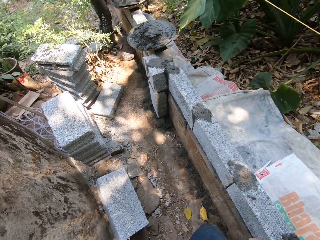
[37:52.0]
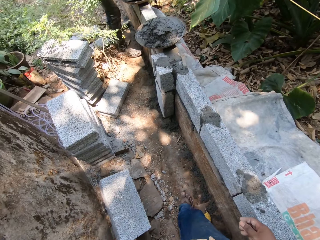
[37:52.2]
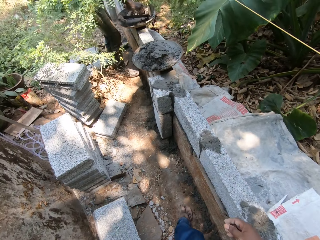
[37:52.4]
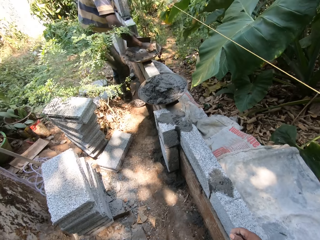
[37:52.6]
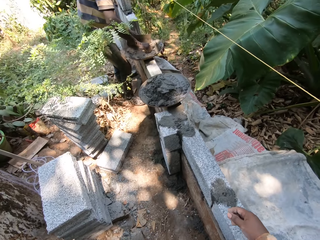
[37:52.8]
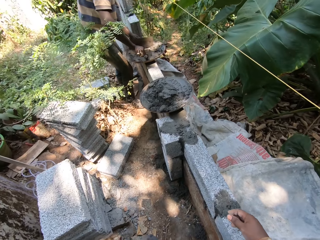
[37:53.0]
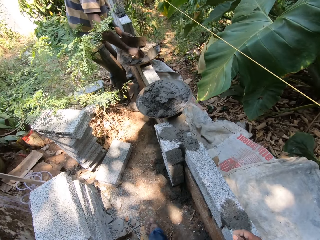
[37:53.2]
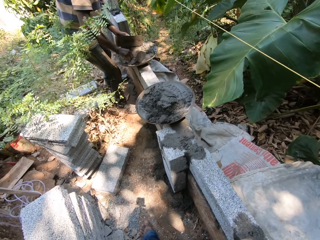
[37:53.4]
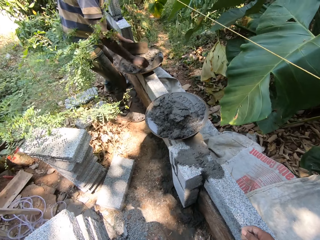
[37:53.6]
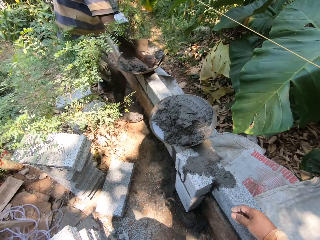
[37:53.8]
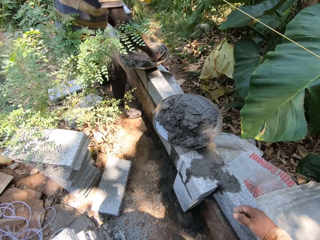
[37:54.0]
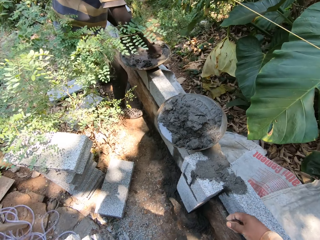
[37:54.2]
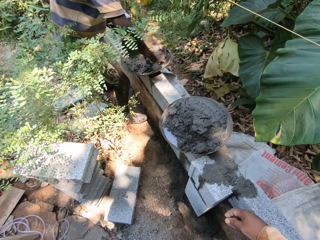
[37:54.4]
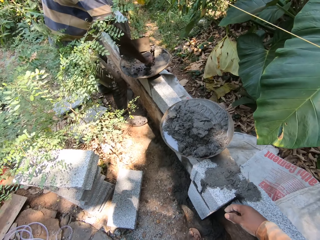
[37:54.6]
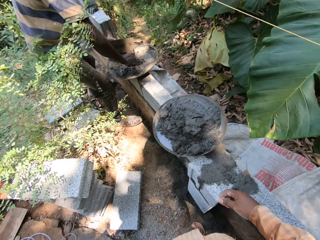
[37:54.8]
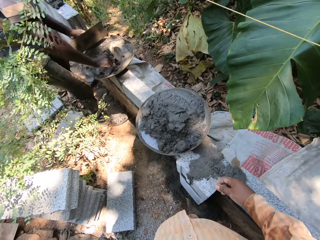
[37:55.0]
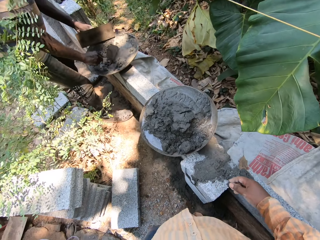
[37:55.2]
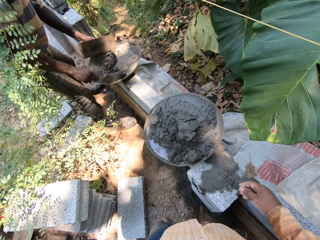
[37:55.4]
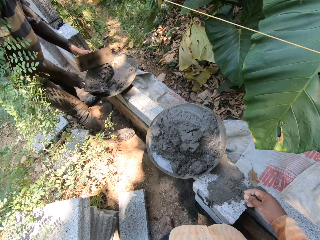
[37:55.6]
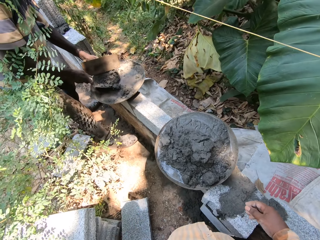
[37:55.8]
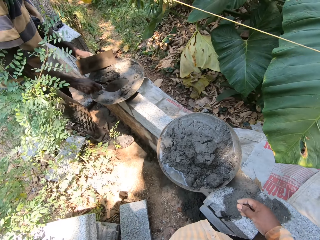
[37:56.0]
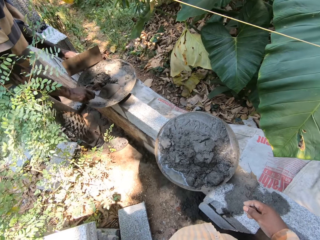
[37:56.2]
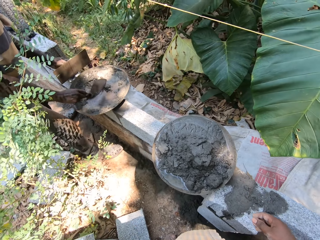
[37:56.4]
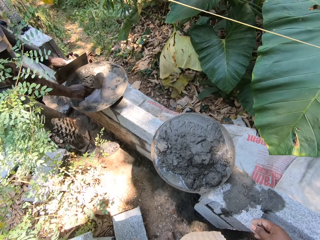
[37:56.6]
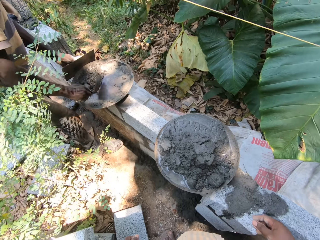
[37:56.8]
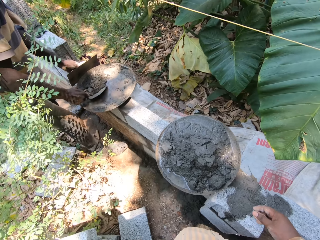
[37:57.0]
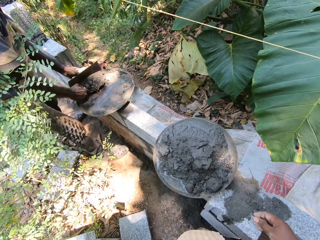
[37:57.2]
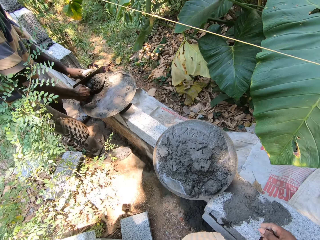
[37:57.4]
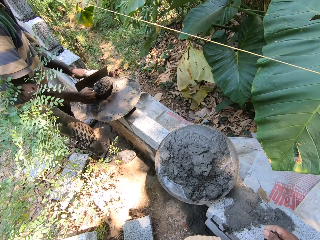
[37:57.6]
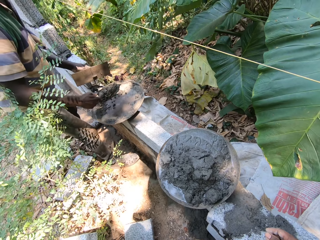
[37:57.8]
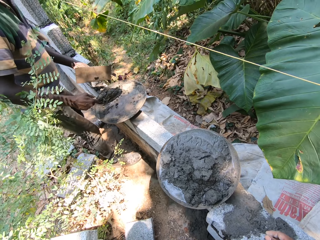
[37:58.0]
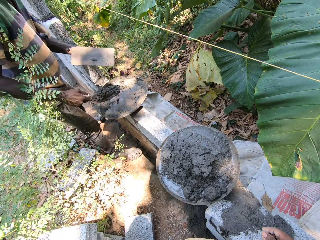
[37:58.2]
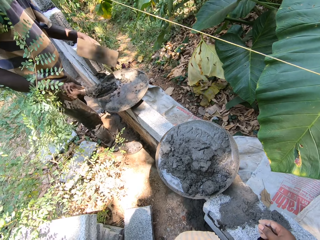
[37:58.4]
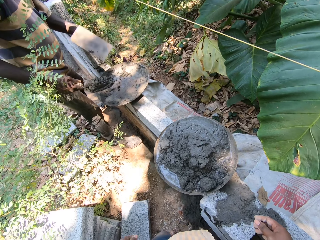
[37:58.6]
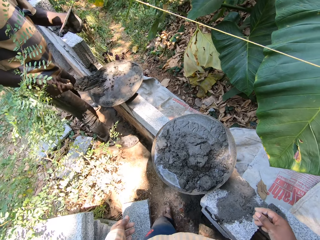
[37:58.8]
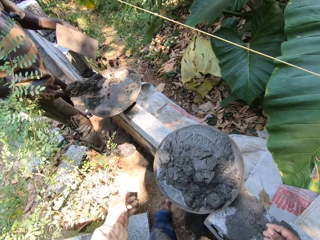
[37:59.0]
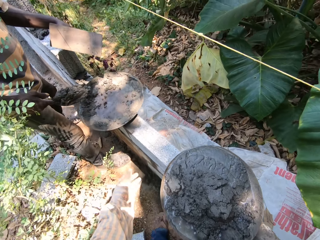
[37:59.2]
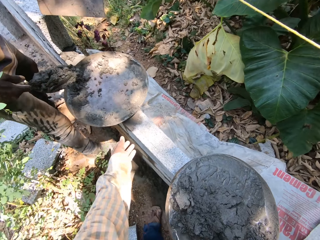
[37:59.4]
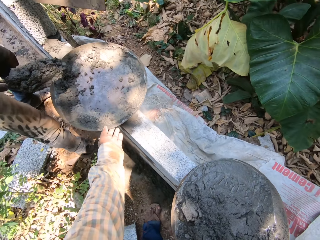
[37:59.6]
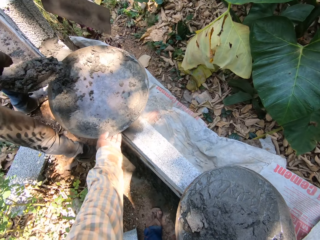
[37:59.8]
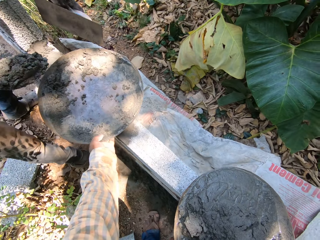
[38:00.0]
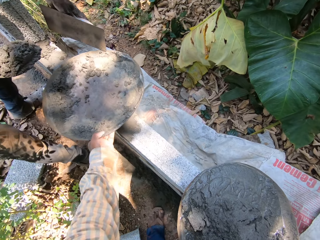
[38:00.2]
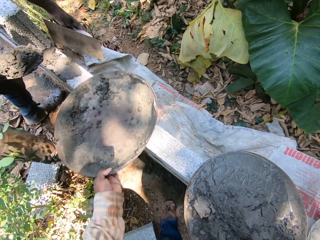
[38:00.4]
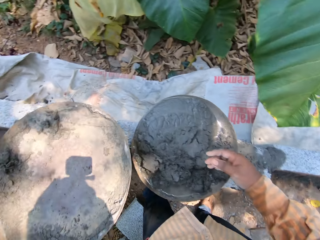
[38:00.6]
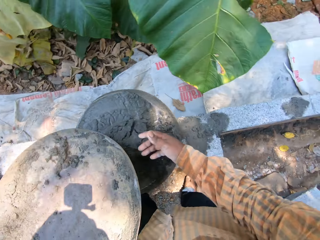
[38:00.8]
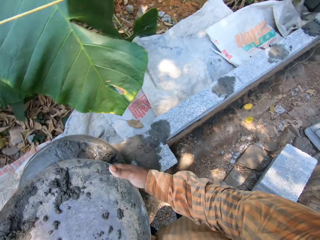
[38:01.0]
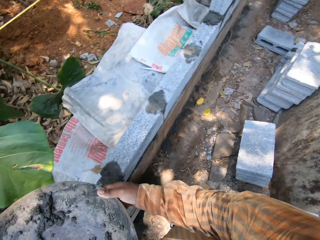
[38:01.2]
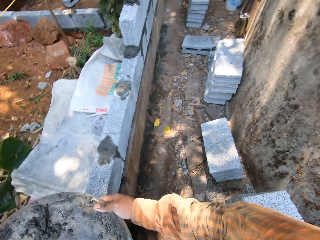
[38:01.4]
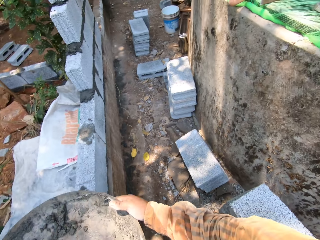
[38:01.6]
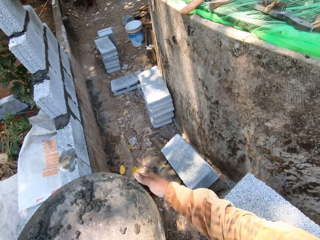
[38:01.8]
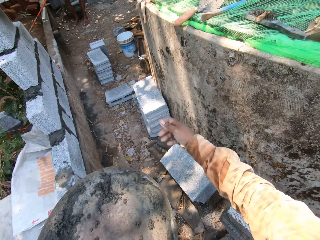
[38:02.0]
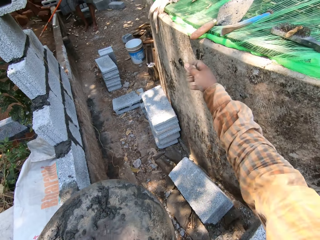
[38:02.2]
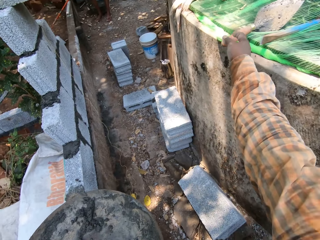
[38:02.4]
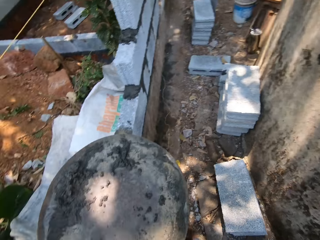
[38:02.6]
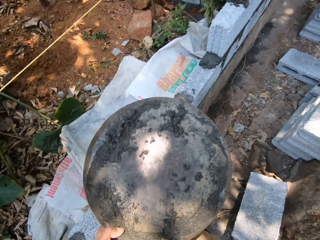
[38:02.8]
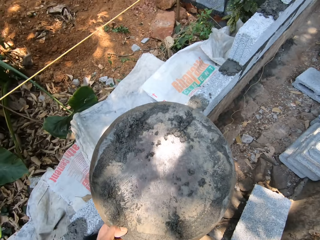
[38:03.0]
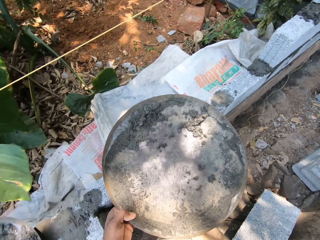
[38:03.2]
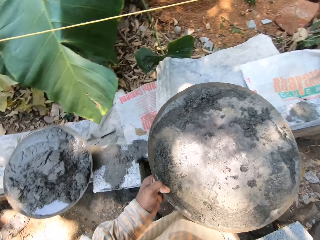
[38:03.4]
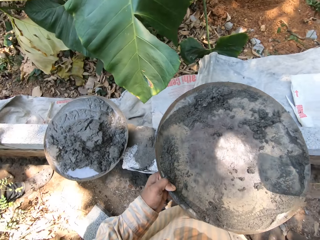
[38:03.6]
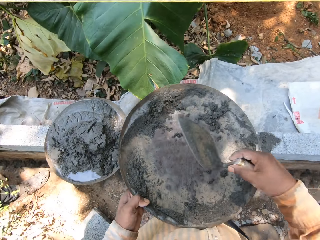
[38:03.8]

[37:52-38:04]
The camera wearer walks at the construction site. The man packs cement from a pan with the trowel and a float in his hands. The camera wearer picks up the pan or metal basin from the wall with his left hand. He holds the metal basin with both hands. He holds the metal basin with one hand. He picks up the trowel from the net with his right hand.

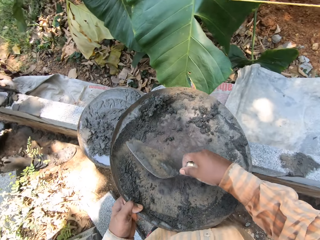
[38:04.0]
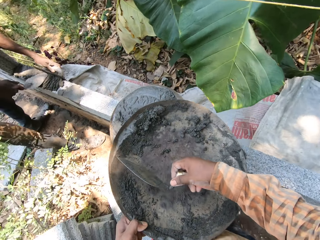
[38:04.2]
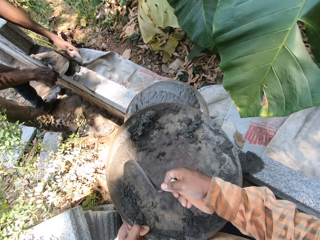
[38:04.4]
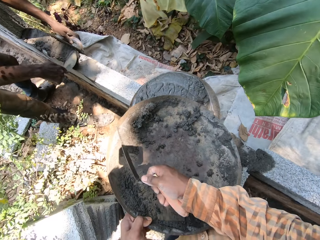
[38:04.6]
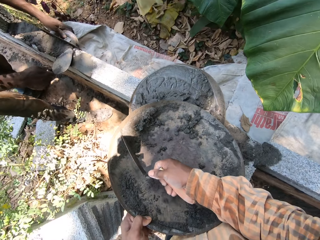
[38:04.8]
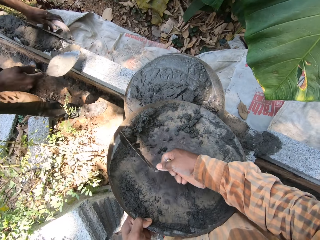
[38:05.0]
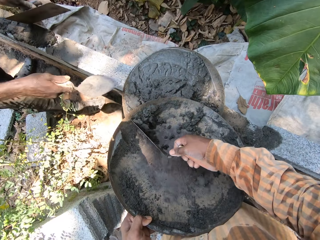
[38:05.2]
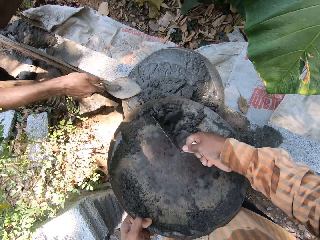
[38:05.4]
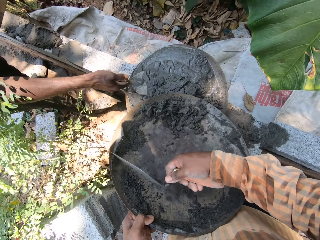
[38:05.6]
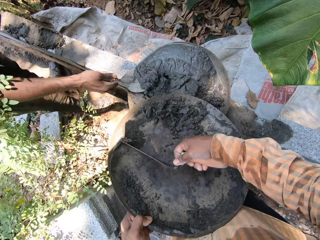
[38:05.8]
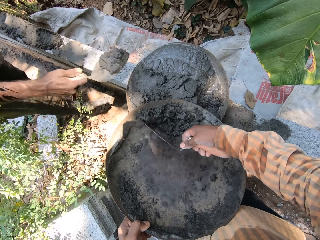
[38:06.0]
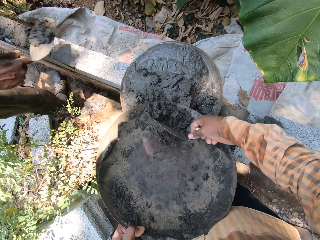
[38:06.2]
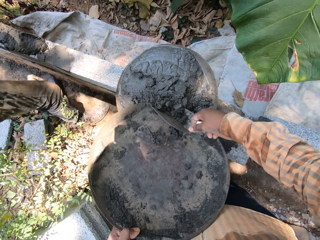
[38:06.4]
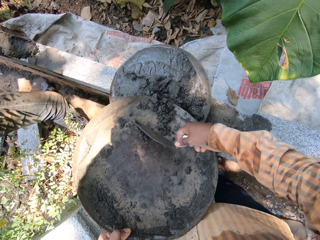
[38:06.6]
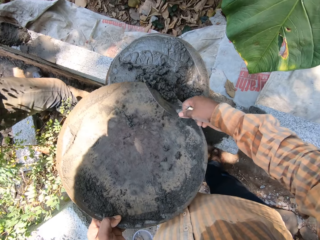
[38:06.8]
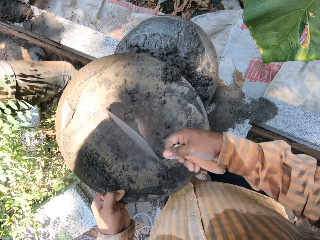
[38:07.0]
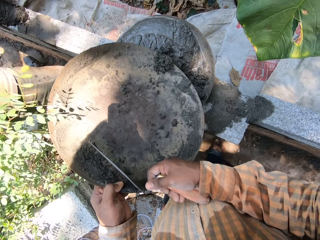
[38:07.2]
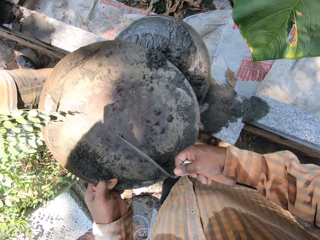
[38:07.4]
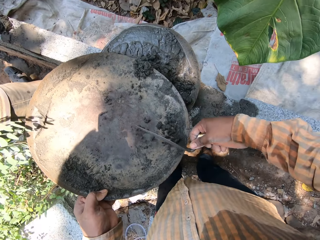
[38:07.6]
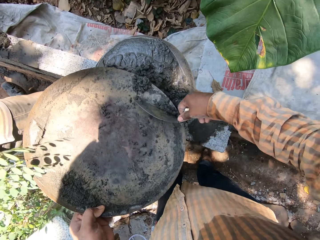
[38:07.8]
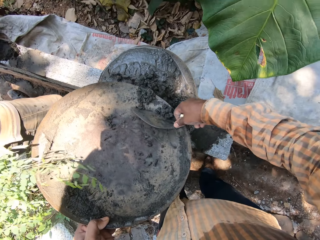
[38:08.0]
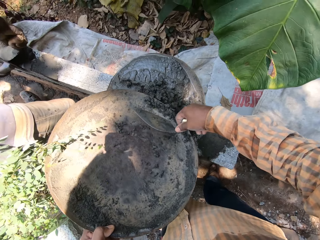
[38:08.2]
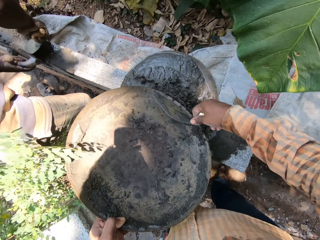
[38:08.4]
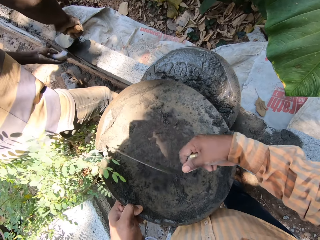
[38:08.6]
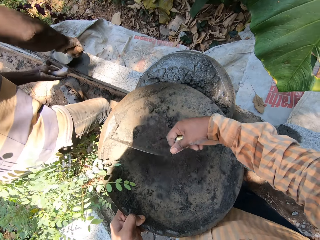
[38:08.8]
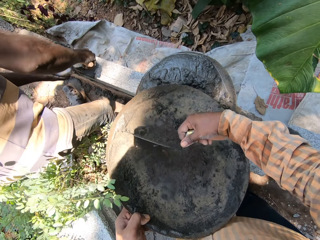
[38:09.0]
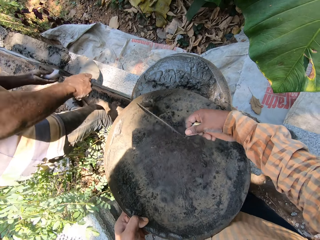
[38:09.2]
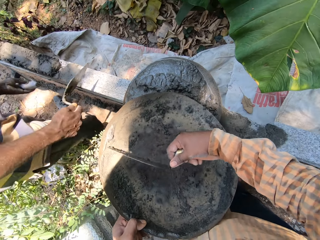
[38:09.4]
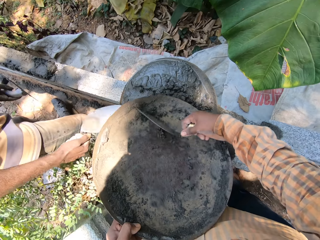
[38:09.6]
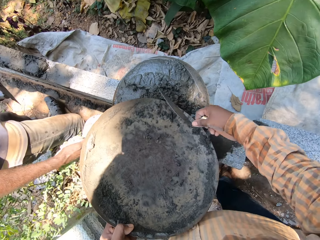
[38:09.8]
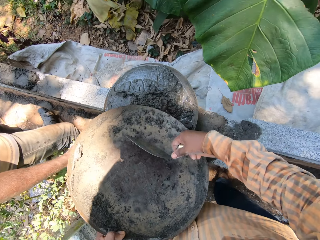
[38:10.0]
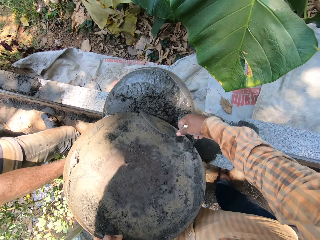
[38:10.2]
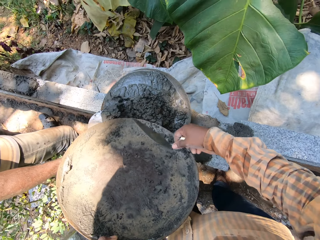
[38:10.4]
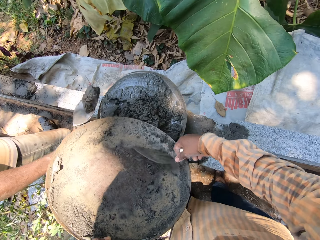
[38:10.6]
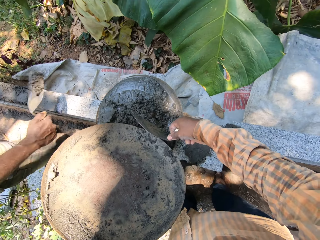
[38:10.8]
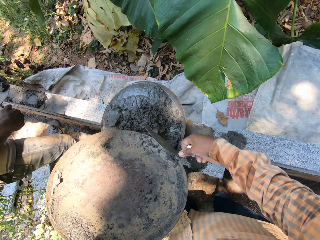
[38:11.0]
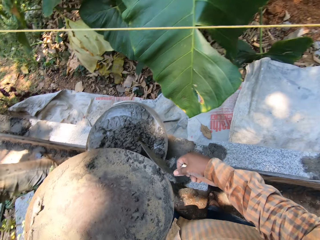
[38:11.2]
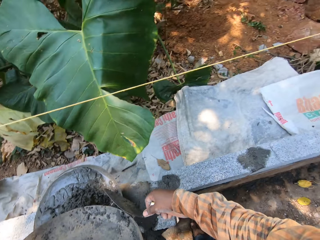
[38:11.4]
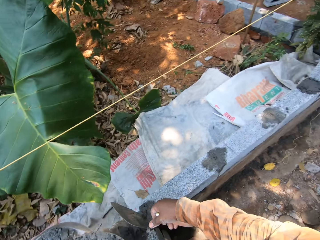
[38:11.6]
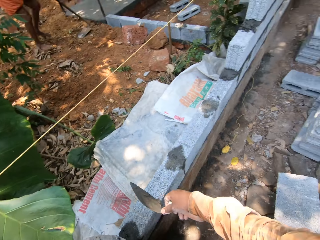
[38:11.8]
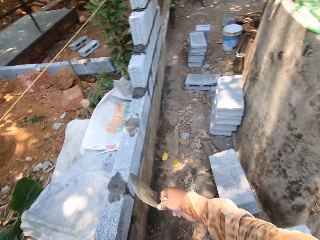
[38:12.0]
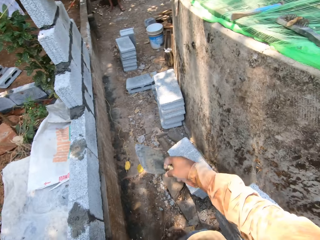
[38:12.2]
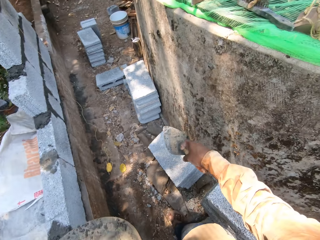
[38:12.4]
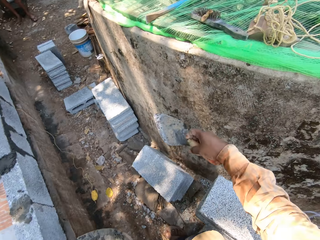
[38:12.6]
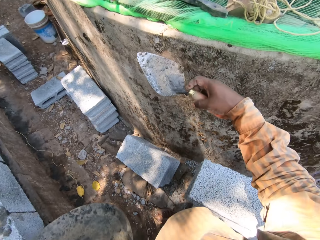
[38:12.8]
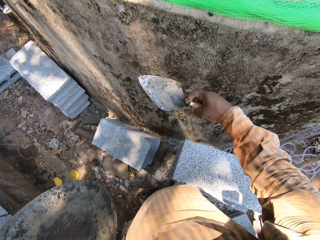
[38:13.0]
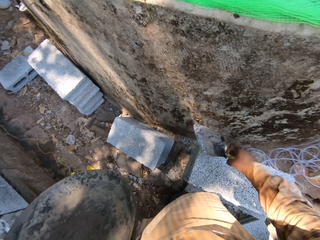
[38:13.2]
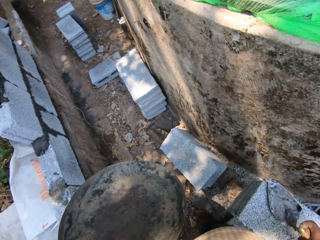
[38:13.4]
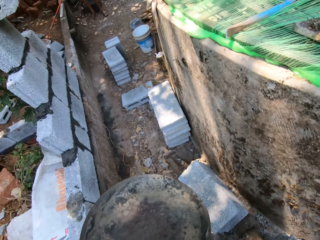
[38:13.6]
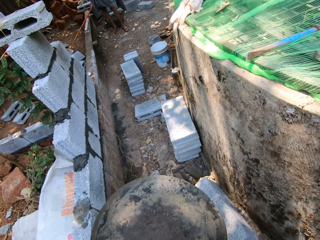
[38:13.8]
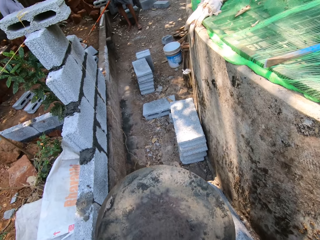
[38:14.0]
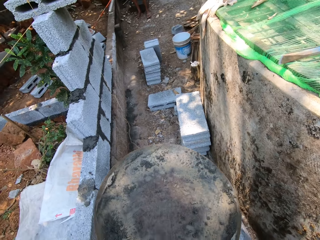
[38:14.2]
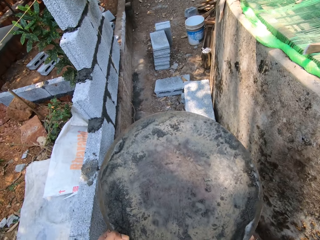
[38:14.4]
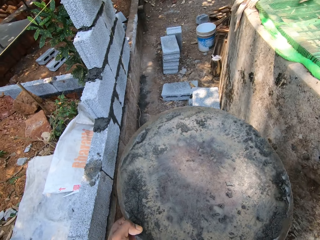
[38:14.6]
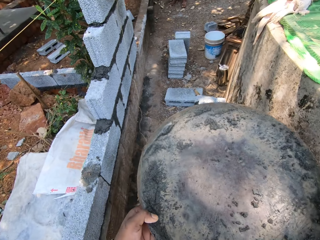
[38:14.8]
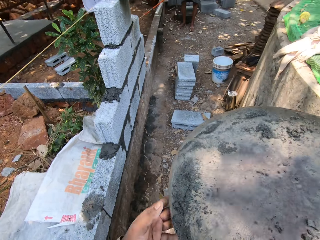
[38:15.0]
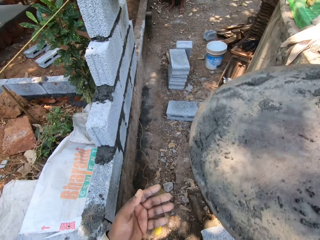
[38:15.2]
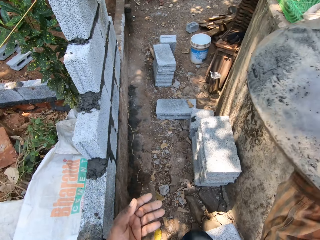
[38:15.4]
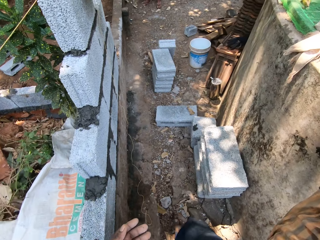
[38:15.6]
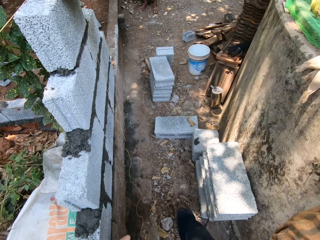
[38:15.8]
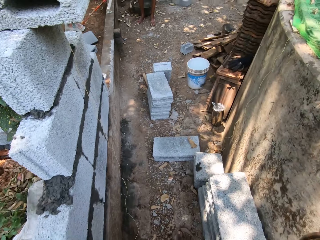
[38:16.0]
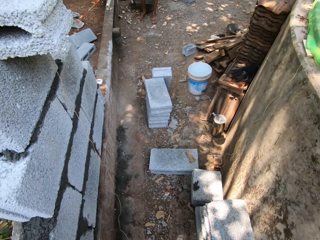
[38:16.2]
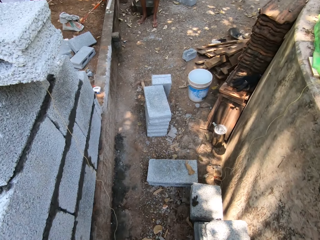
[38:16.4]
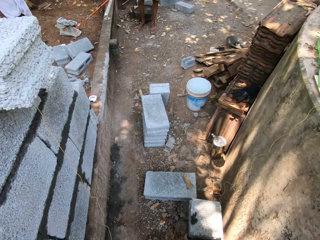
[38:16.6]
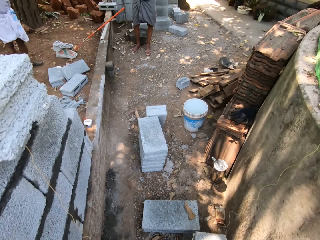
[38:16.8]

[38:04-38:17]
The man spreads cement on the wall with the trowel and float in both hands. The camera wearer scoops concrete with the trowel. He scrapes cement from the pan into a pan with the trowel in his right hand. The man packs cement from the pan with the trowel in his right hand. The camera wearer puts the concrete in the metal basin with the trowel. The man spreads cement on the wall with the trowel and float in both hands. The man packs cement from the pan with the trowel in his right hand. Another man converses with a third man. The camera wearer turns around. He drops the trowel on the stack of cement blocks with his right hand. He passes the pan from his left hand to his right hand. He places the metal basin on the head.
